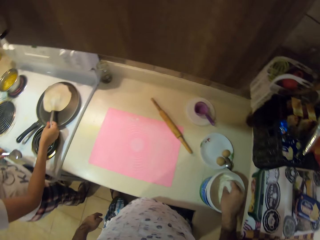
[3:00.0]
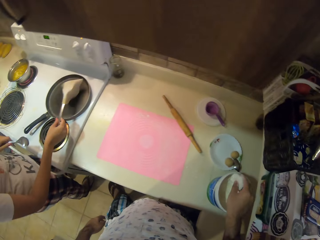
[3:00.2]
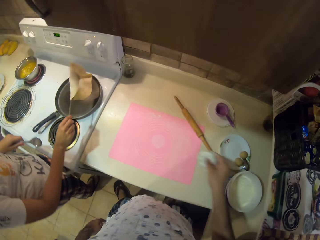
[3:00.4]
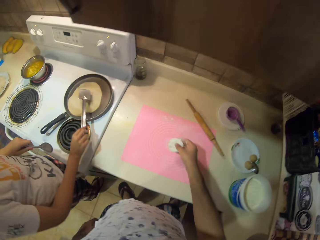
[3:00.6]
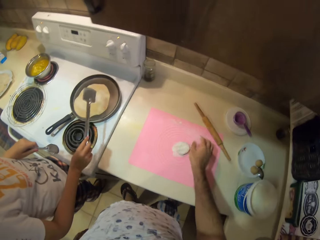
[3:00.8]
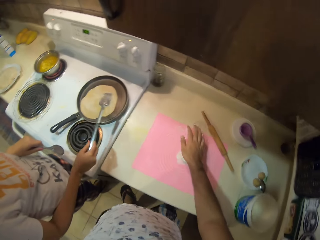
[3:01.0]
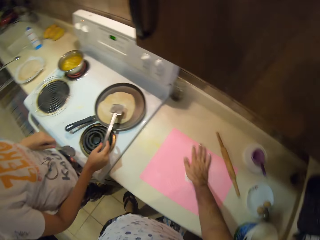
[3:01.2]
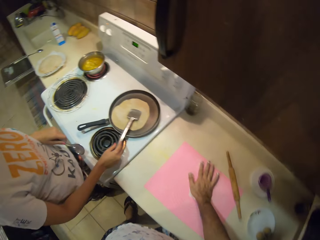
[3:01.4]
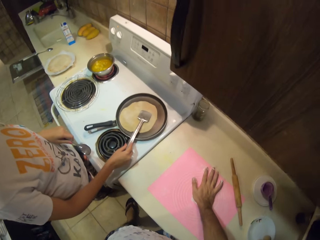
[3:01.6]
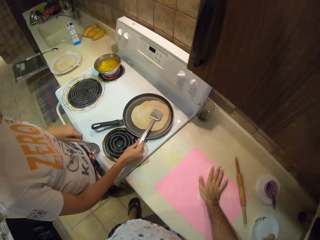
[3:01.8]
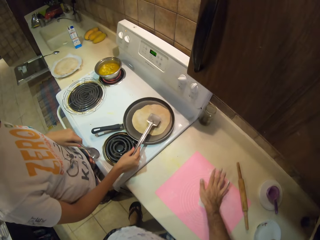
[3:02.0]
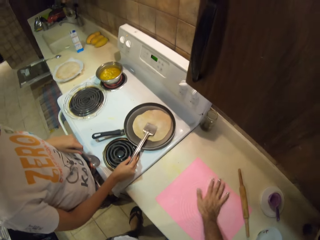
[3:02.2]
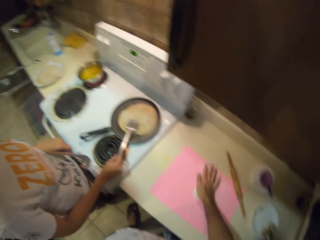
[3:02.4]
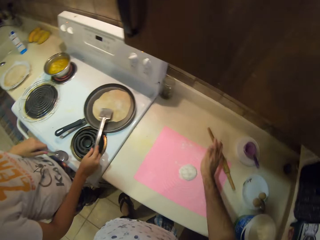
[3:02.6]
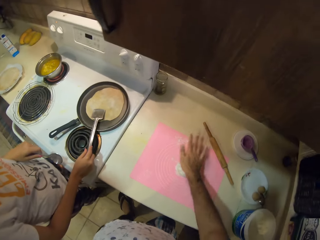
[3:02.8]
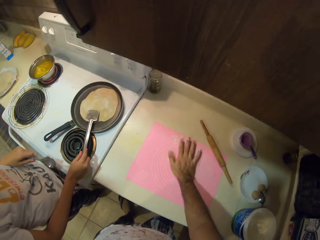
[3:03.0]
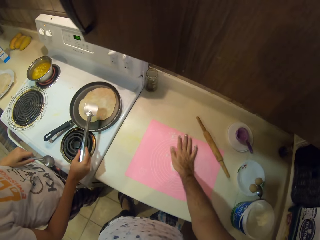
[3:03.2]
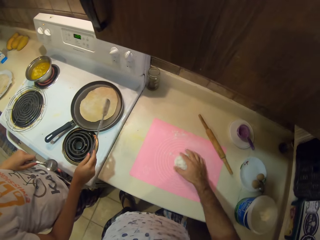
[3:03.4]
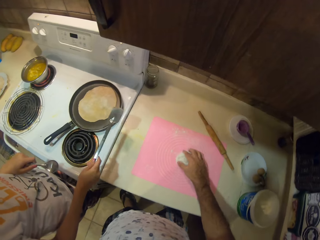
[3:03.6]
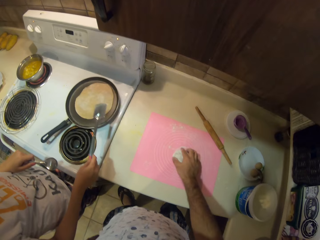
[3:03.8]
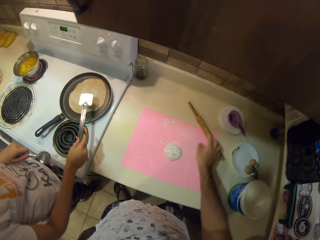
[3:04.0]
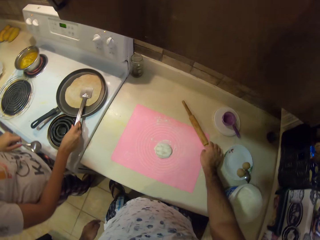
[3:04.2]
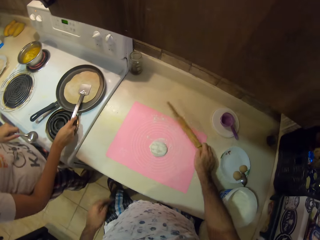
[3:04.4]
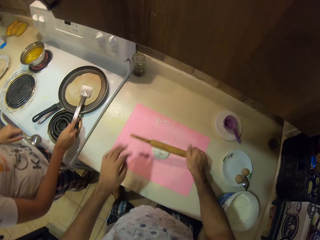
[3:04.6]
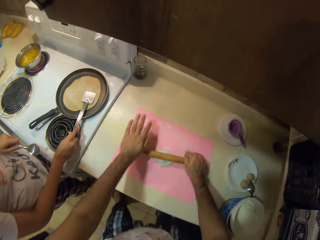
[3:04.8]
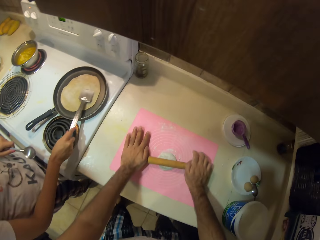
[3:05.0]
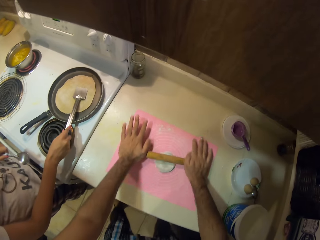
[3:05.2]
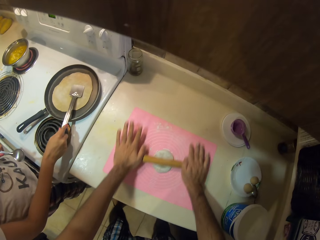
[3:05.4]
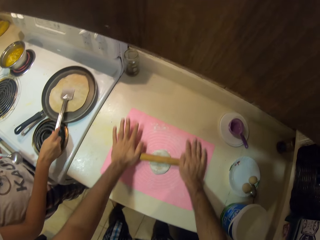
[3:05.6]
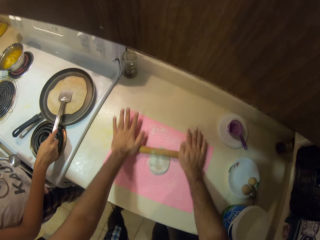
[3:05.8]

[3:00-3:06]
A woman flips the bread. The camera wearer puts the dough on the paper and presses the dough with his hand. The woman presses the dough with a turner. The camera wearer picks up a rolling pin. He rolls the dough with the rolling pin. The woman presses the bread.

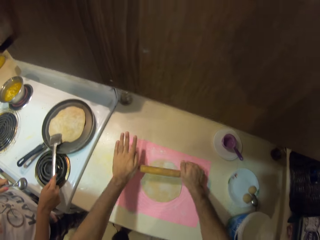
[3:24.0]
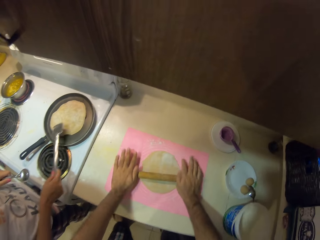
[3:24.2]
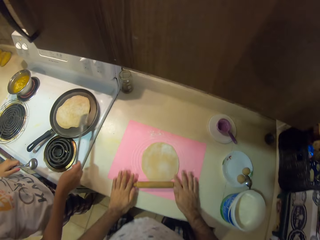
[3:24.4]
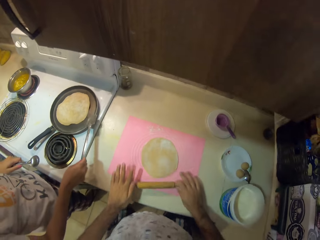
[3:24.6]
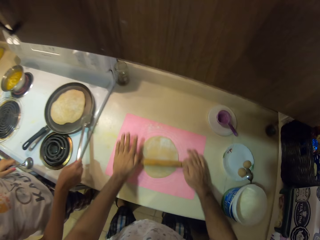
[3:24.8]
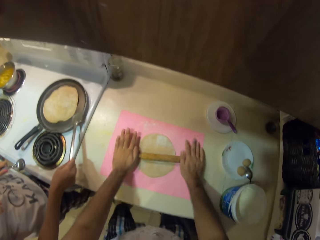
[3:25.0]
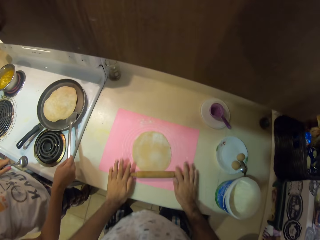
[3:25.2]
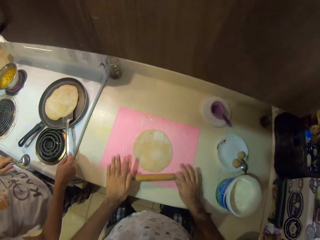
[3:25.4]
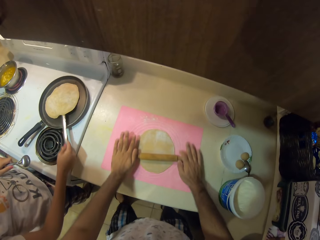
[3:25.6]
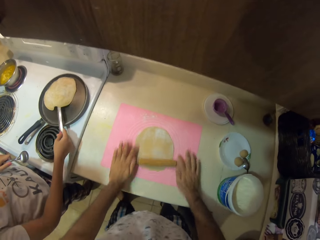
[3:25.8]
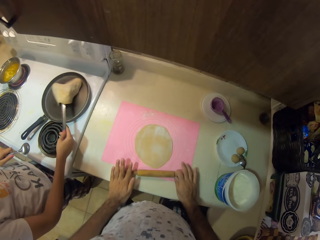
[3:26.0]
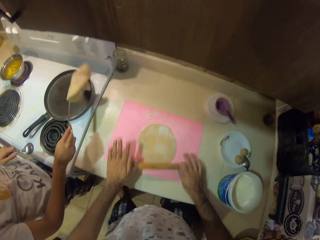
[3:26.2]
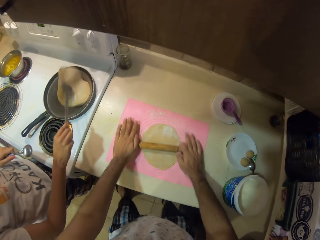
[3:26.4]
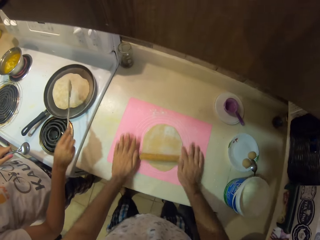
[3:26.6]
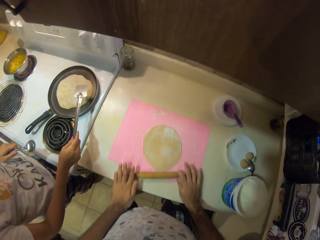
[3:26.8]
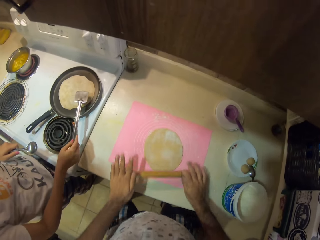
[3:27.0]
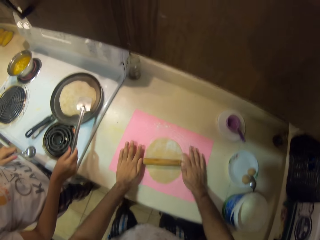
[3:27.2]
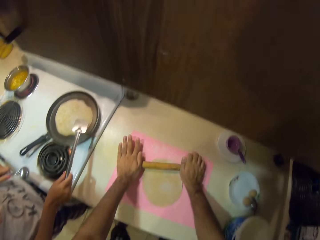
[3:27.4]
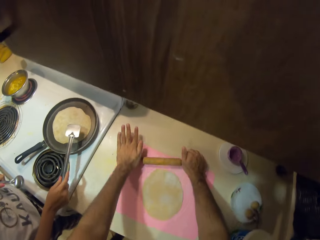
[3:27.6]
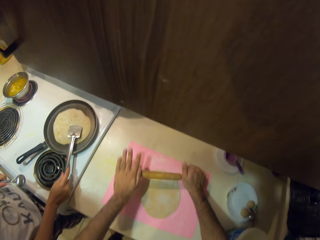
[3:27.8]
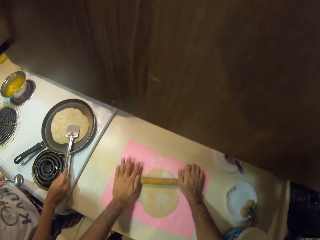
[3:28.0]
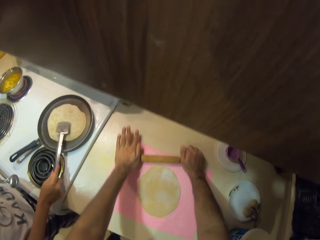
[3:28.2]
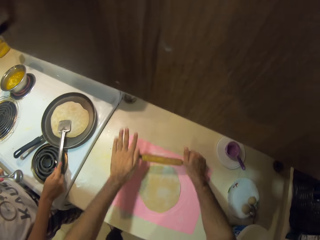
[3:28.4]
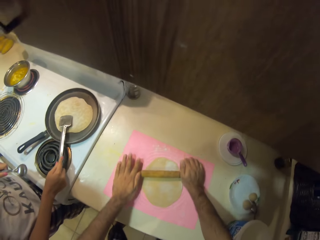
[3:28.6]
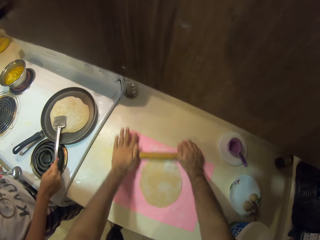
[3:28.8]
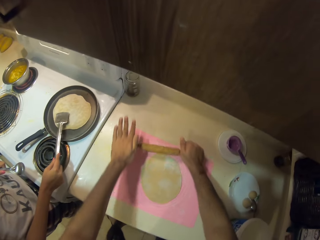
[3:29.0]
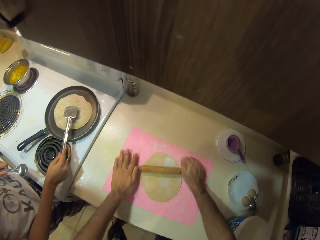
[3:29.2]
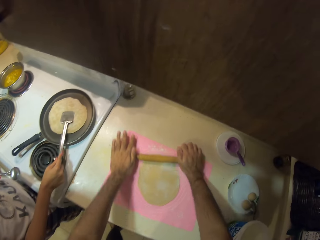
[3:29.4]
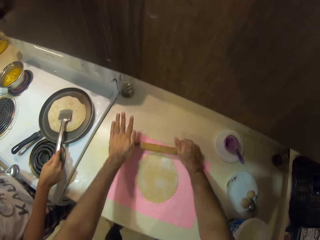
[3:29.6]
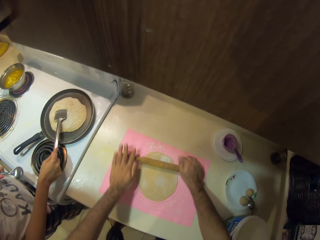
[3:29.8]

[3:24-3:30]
A woman turns the dough with a turner. The camera wearer rolls the dough with a rolling pin. The woman presses the bread.

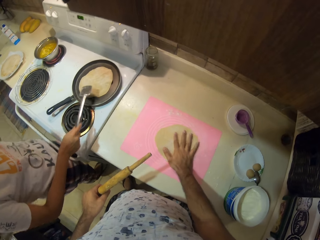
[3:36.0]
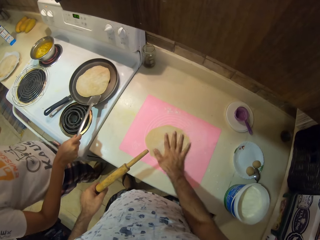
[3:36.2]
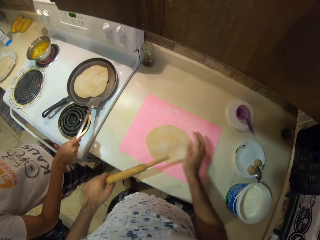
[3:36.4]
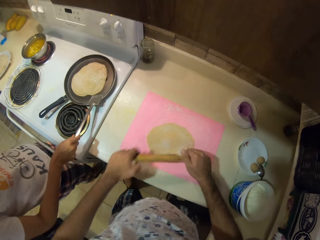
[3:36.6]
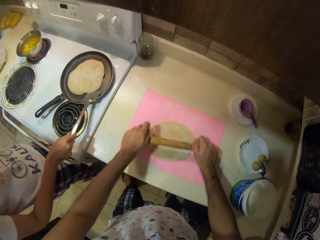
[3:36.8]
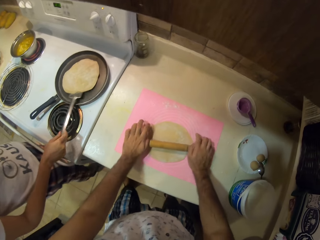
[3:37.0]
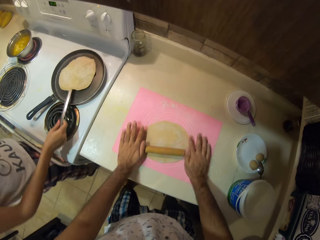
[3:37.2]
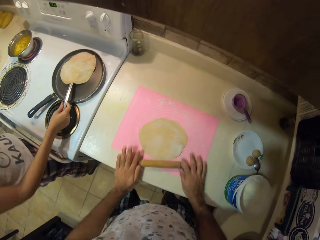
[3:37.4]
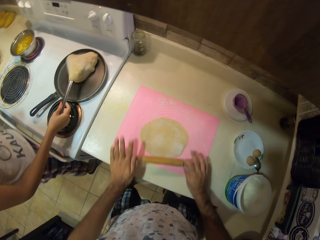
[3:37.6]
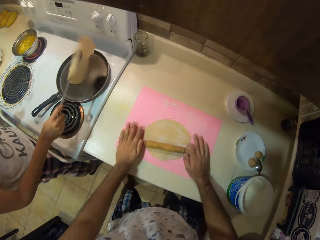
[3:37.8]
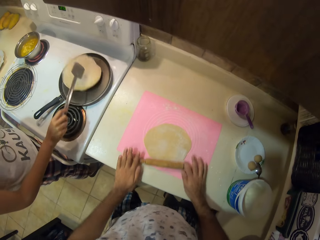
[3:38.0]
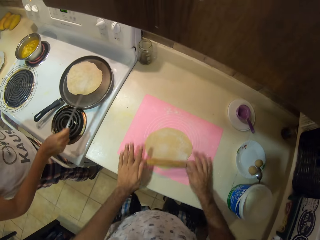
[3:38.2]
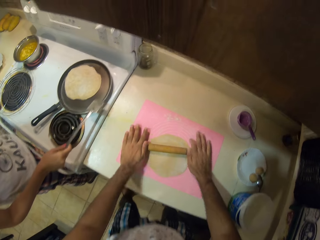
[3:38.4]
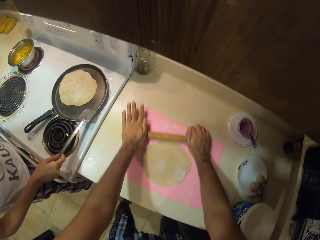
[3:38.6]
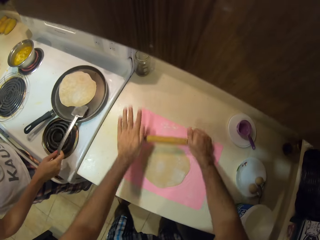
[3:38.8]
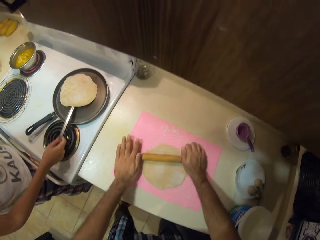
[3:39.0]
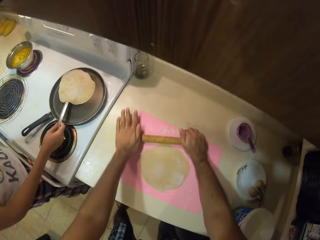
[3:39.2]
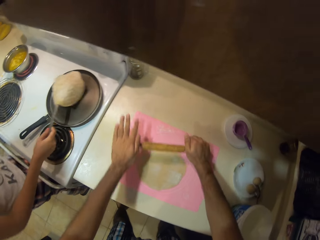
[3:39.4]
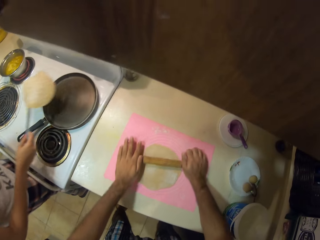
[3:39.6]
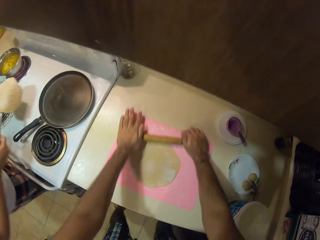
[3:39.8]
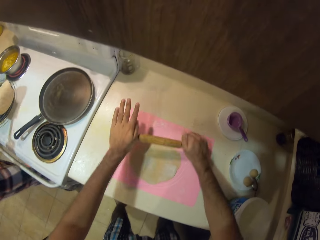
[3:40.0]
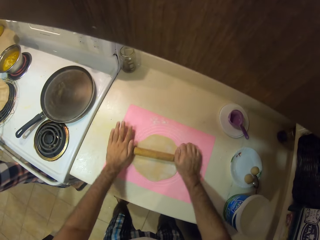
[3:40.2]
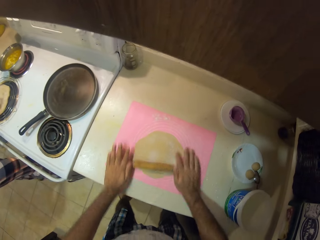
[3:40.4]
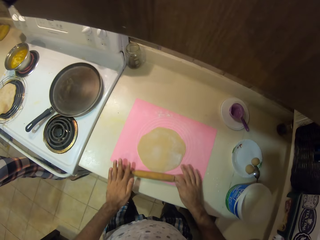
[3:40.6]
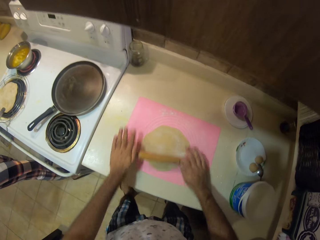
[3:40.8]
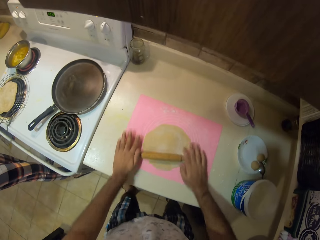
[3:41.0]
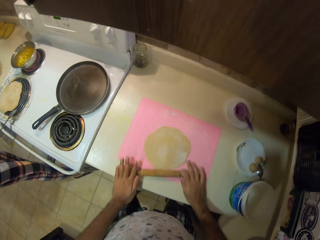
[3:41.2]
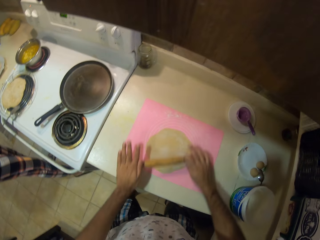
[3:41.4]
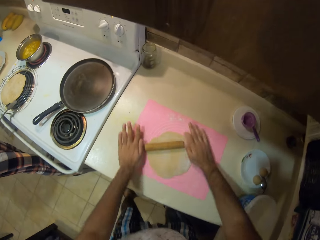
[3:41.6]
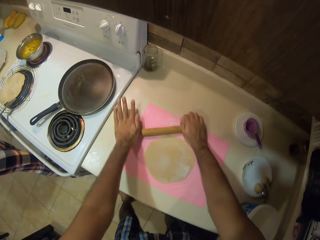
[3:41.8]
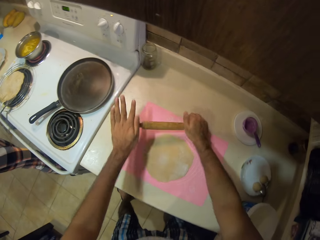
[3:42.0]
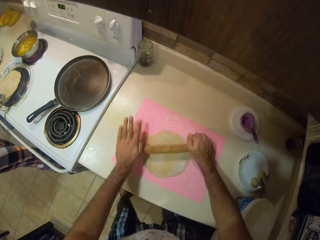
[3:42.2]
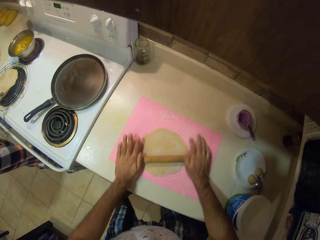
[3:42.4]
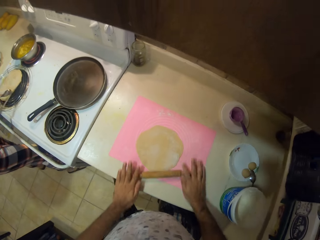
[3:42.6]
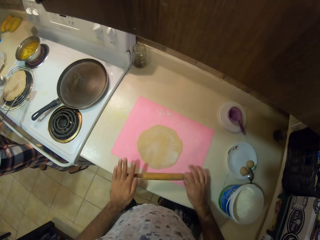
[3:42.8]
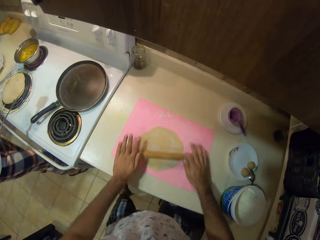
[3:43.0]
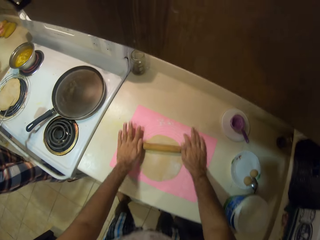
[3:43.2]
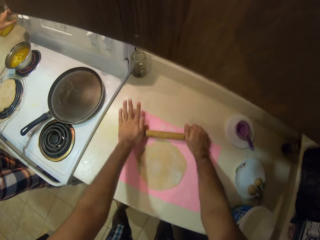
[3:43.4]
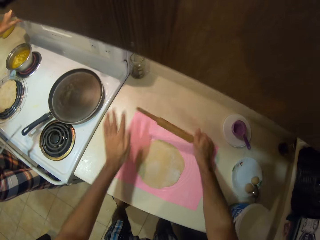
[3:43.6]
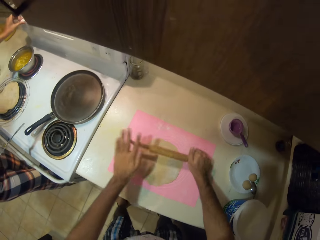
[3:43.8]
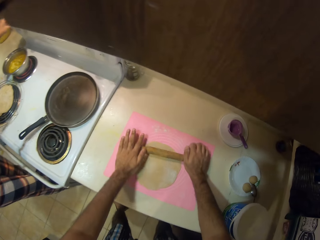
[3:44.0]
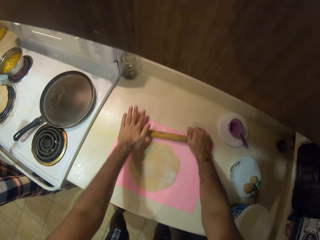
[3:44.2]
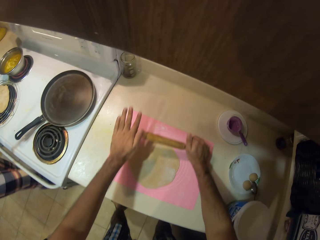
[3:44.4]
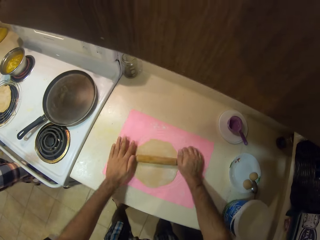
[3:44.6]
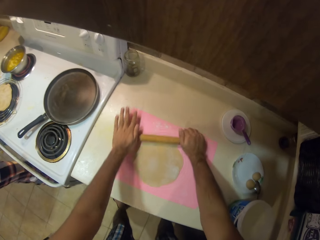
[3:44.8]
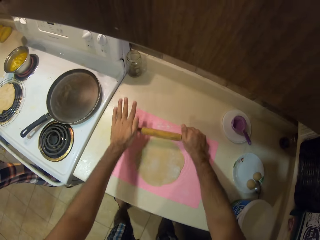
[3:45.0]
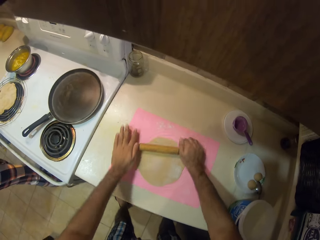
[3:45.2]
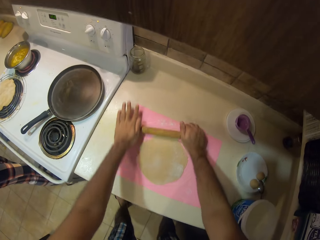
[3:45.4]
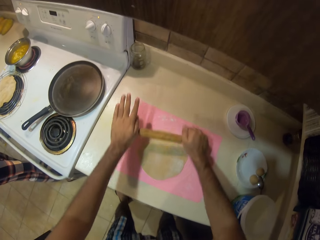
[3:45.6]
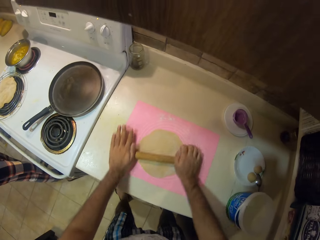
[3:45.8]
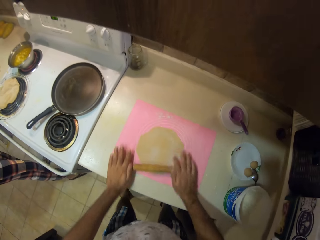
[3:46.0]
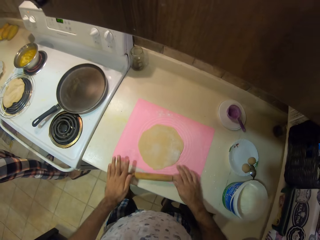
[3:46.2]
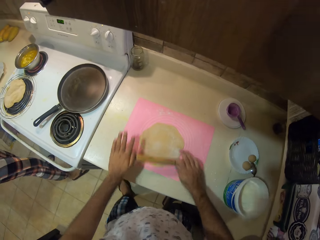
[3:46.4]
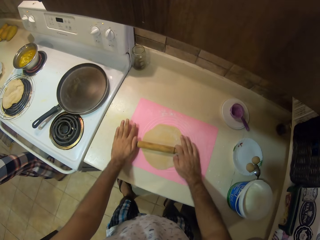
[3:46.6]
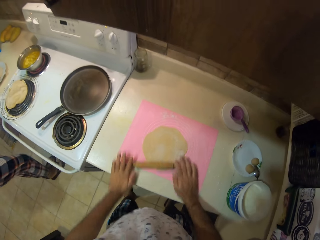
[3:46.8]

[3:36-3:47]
The camera wearer holds the rolling stick or rolling pin with both hands. They roll the dough with the rolling pin. A woman turns the dough with a turner. The camera wearer rolls the dough with the rolling pin. The woman removes the fried dough from the pan. The camera wearer rolls the dough with the rolling pin. The woman puts the dough on the grill pan. The camera wearer rolls the dough with the rolling pin. The woman operates the cooker button. The camera wearer rolls the dough with the rolling pin.
